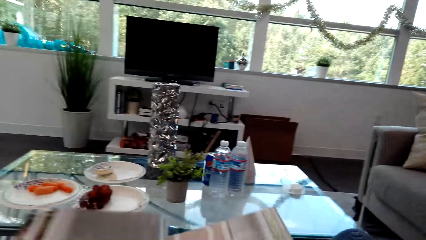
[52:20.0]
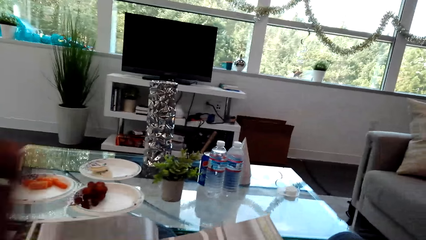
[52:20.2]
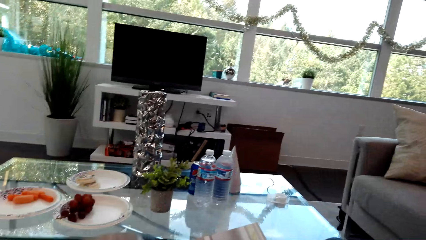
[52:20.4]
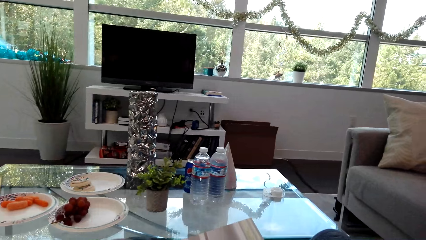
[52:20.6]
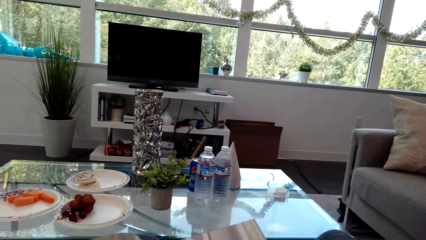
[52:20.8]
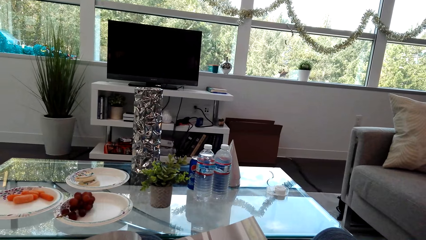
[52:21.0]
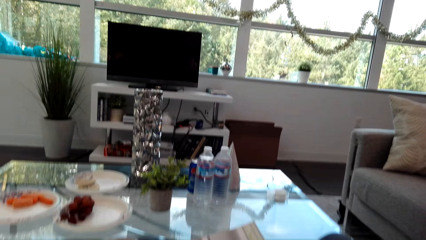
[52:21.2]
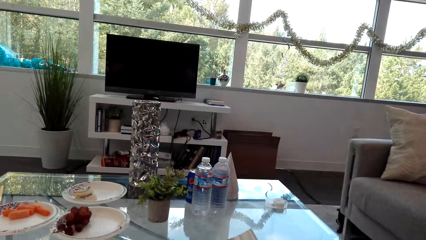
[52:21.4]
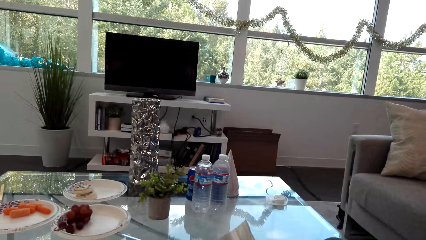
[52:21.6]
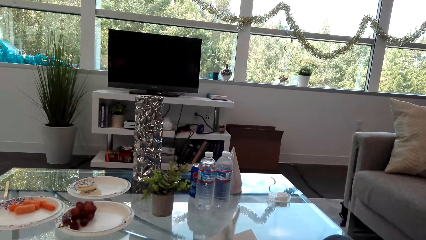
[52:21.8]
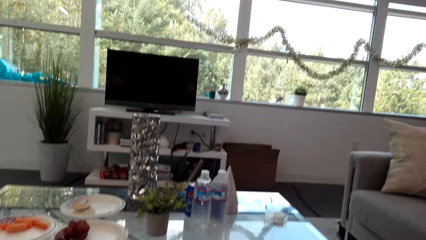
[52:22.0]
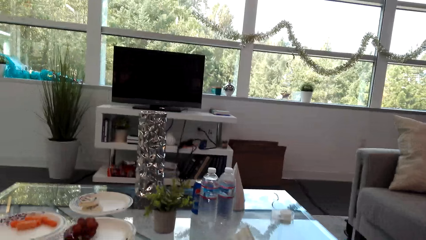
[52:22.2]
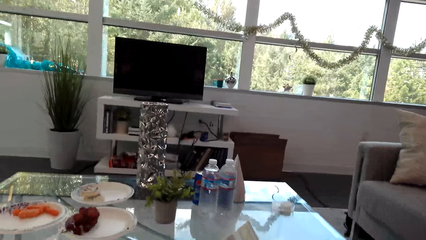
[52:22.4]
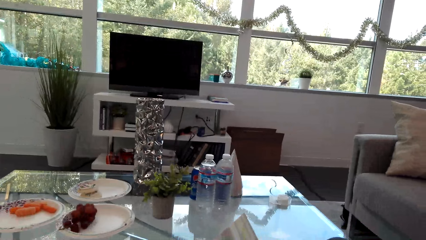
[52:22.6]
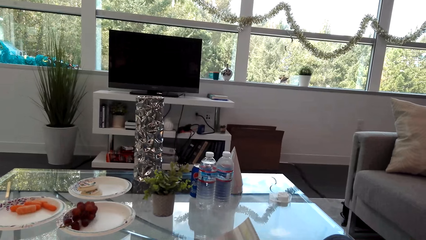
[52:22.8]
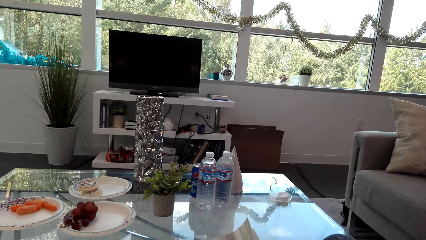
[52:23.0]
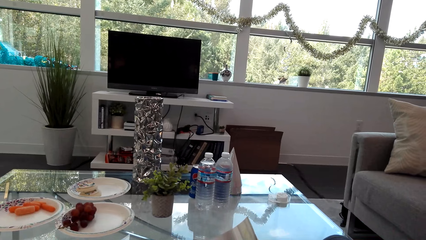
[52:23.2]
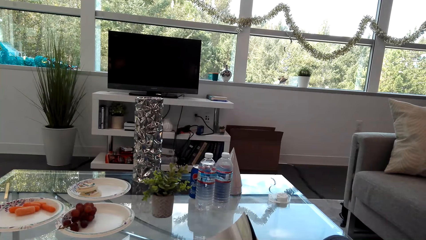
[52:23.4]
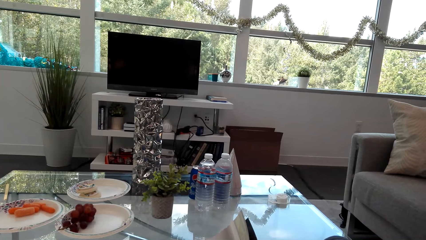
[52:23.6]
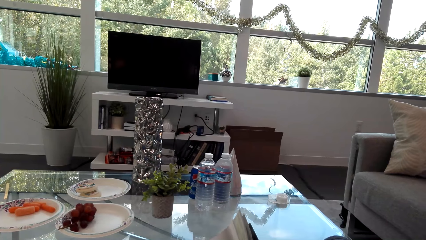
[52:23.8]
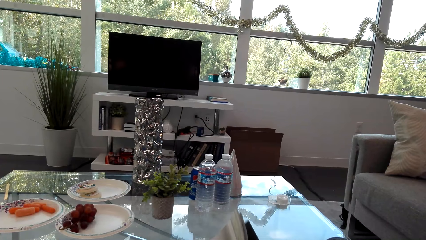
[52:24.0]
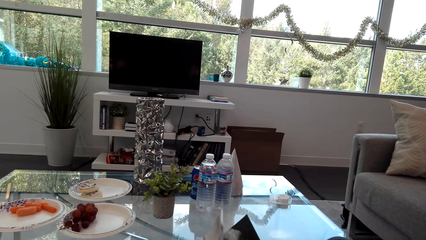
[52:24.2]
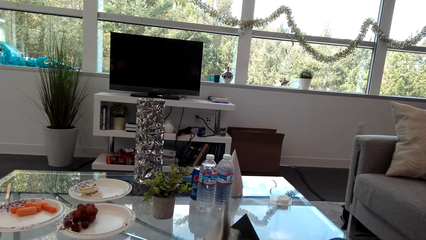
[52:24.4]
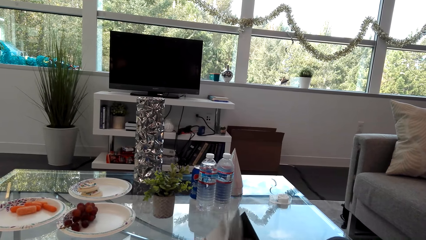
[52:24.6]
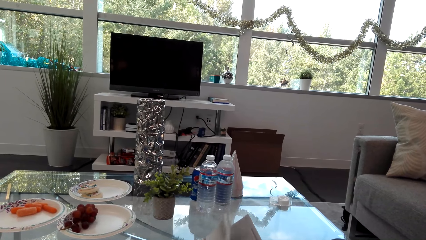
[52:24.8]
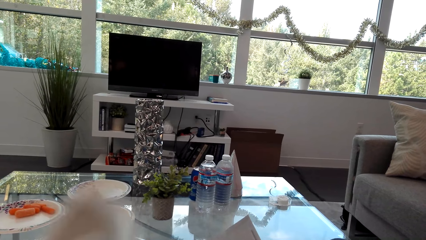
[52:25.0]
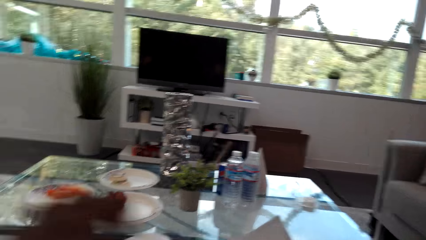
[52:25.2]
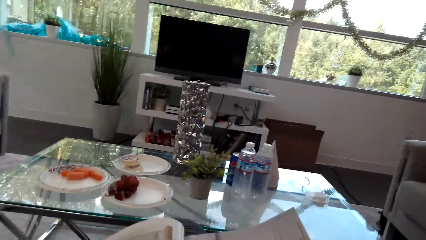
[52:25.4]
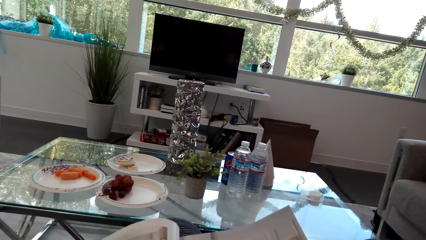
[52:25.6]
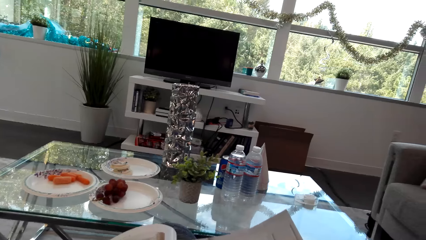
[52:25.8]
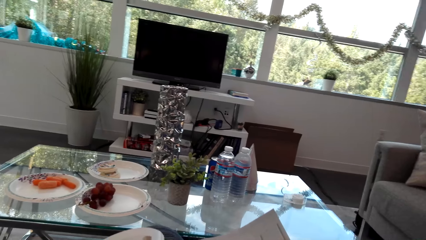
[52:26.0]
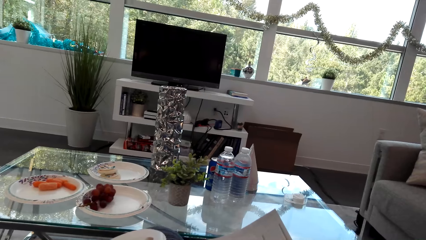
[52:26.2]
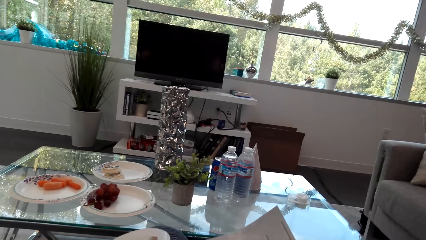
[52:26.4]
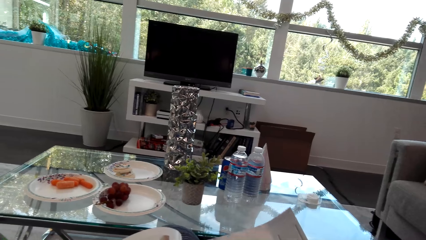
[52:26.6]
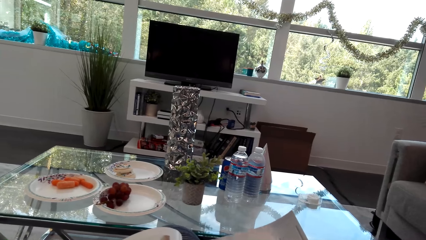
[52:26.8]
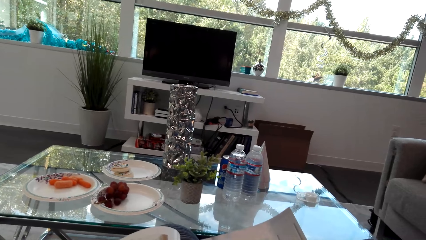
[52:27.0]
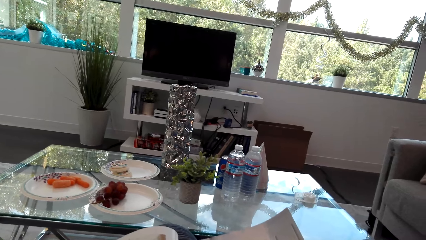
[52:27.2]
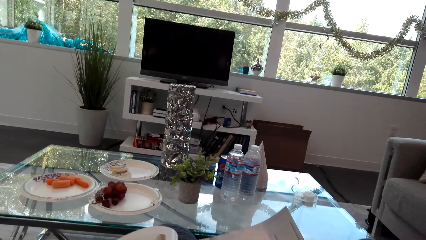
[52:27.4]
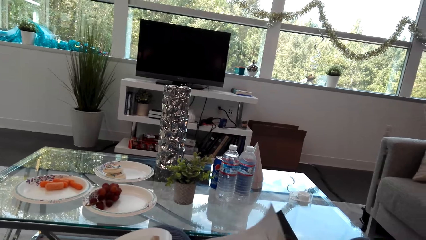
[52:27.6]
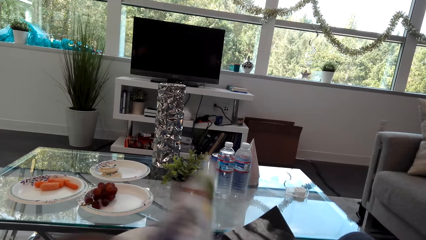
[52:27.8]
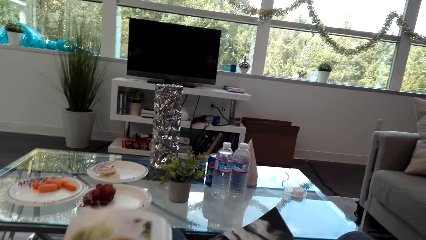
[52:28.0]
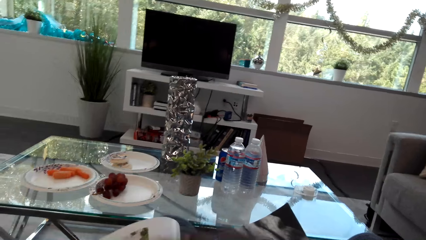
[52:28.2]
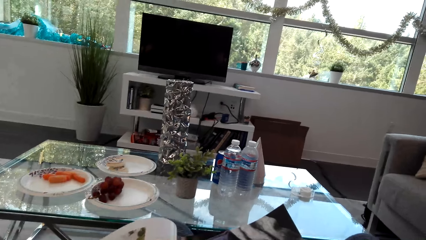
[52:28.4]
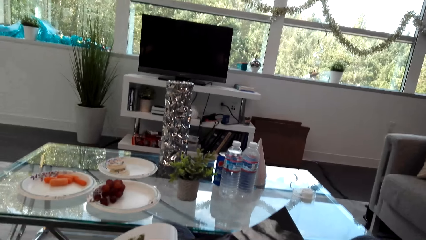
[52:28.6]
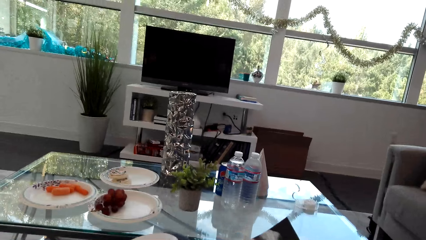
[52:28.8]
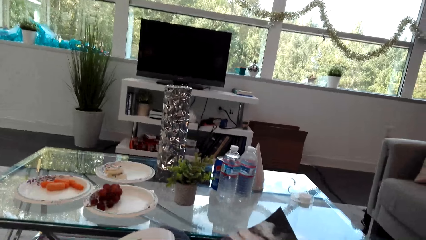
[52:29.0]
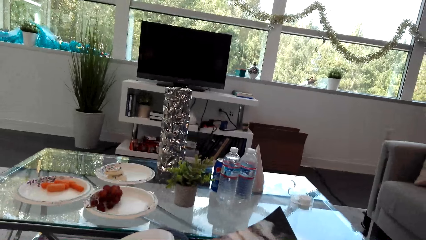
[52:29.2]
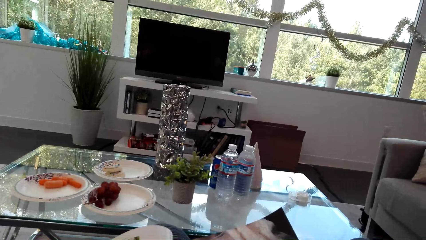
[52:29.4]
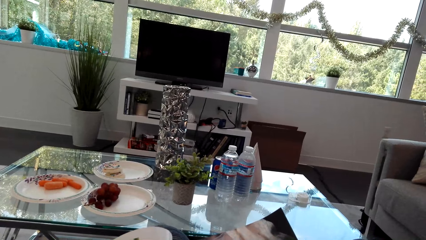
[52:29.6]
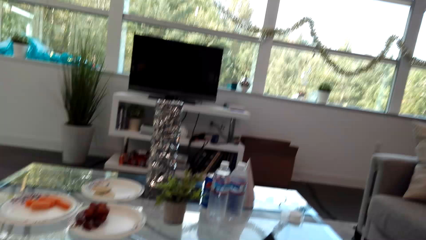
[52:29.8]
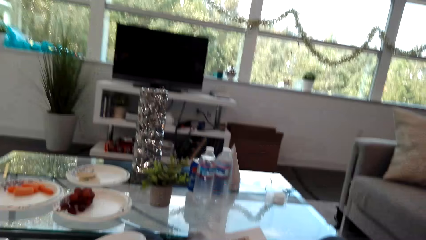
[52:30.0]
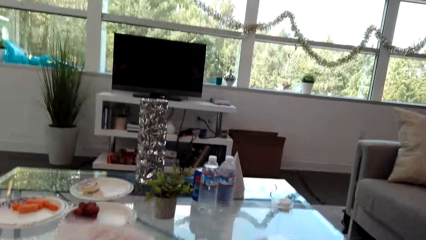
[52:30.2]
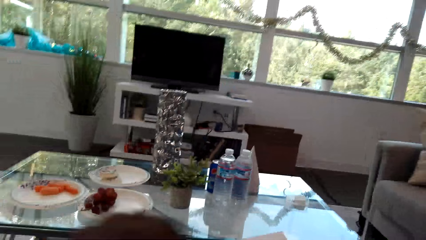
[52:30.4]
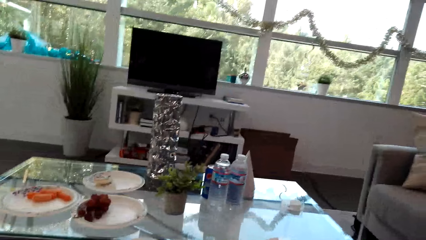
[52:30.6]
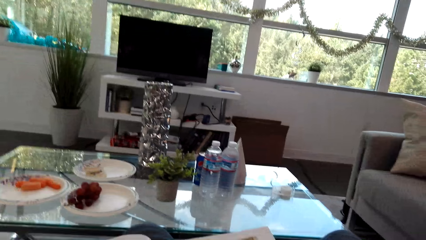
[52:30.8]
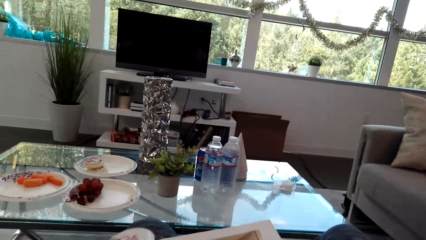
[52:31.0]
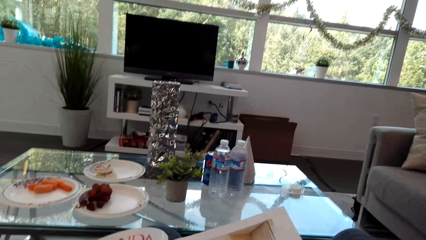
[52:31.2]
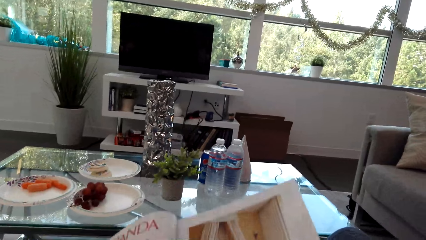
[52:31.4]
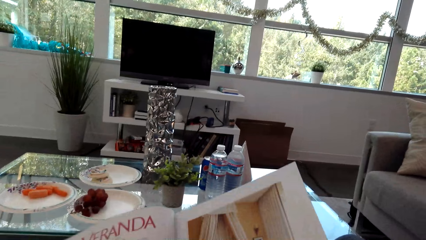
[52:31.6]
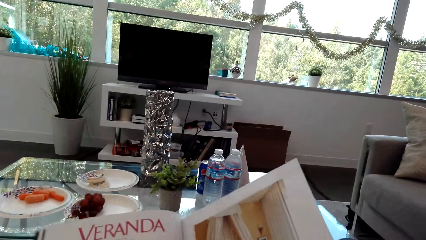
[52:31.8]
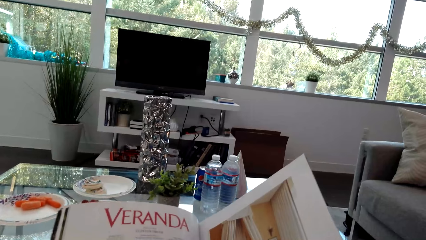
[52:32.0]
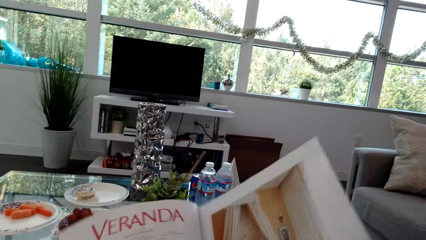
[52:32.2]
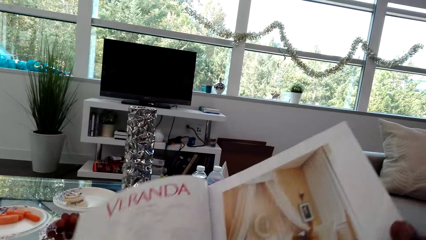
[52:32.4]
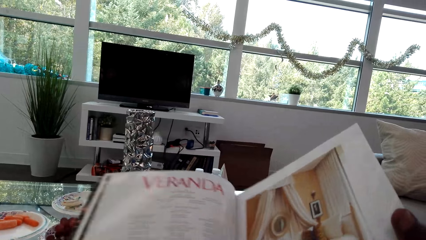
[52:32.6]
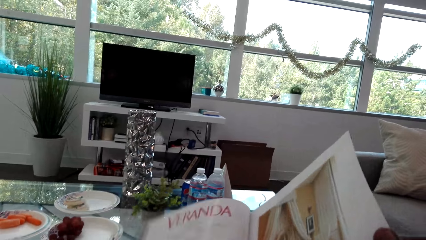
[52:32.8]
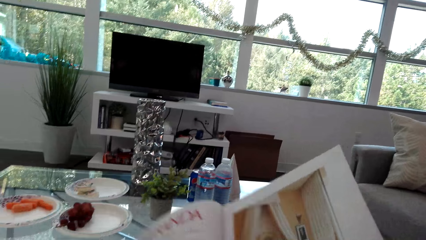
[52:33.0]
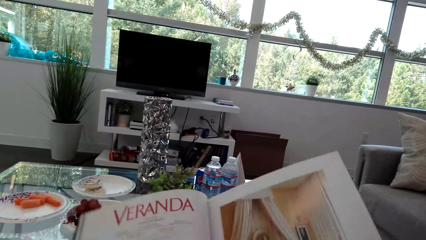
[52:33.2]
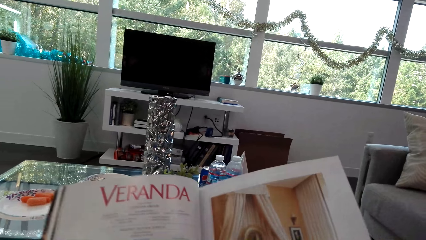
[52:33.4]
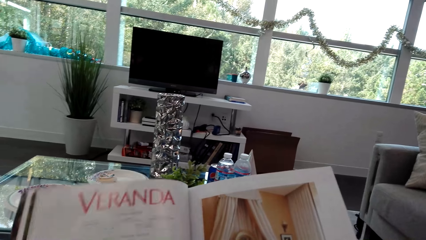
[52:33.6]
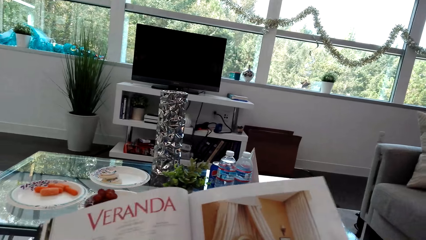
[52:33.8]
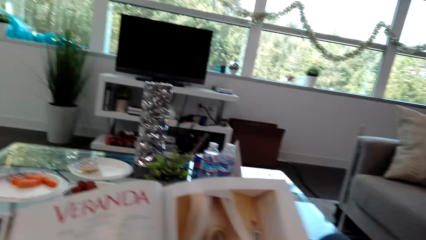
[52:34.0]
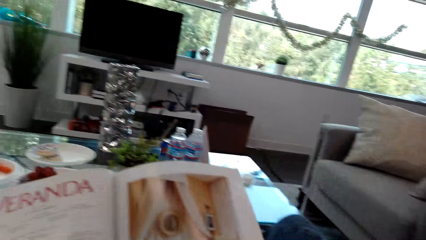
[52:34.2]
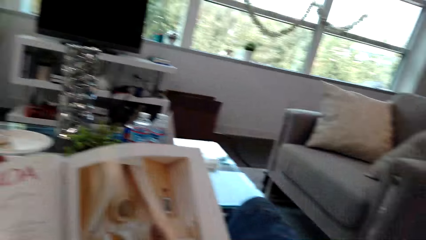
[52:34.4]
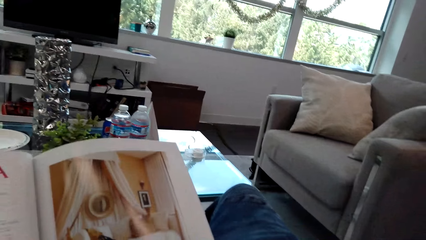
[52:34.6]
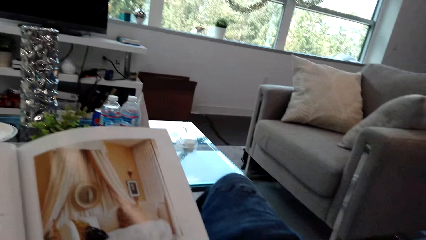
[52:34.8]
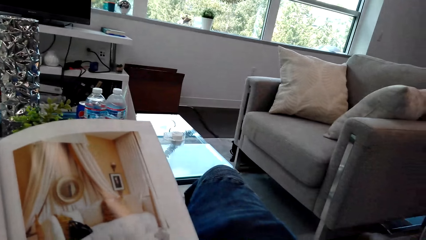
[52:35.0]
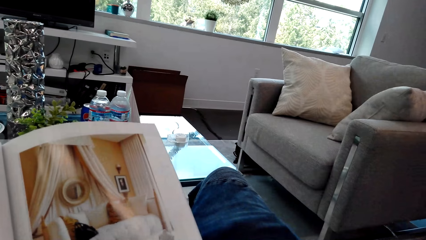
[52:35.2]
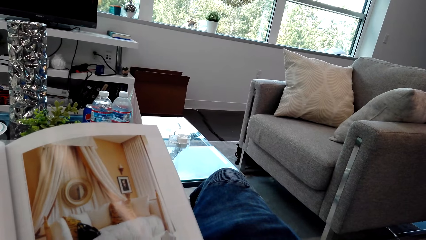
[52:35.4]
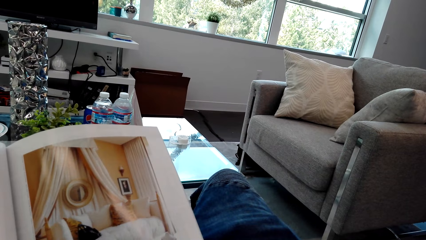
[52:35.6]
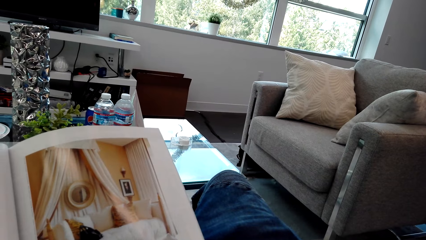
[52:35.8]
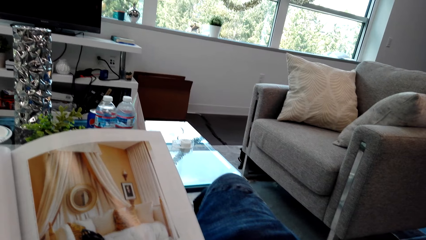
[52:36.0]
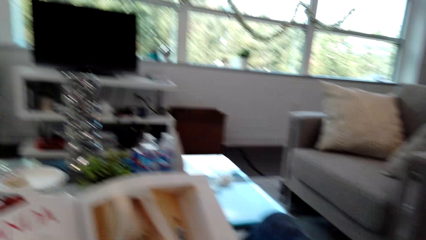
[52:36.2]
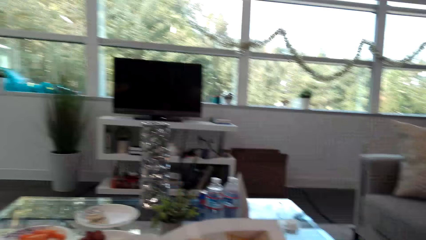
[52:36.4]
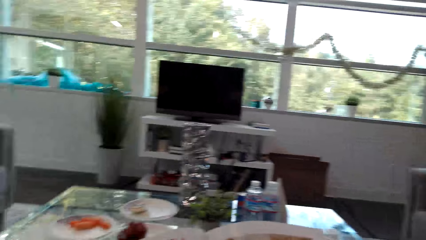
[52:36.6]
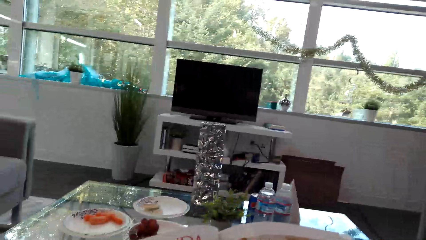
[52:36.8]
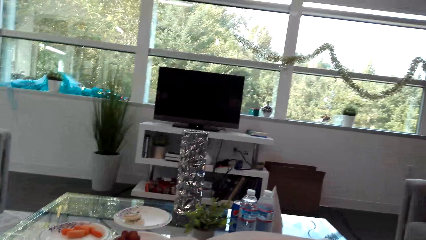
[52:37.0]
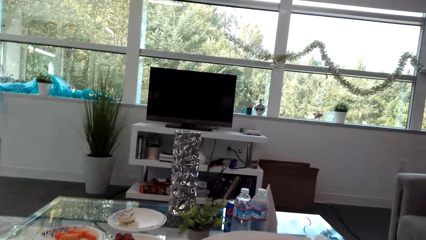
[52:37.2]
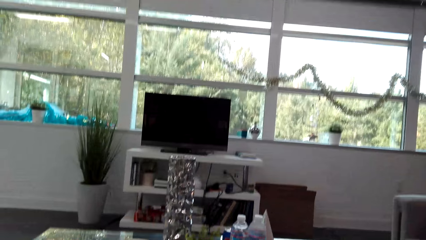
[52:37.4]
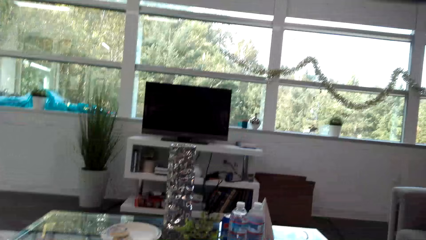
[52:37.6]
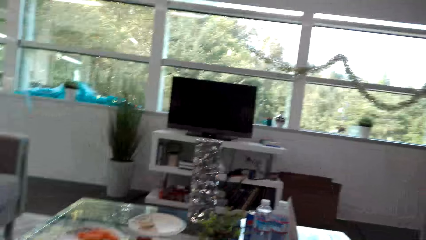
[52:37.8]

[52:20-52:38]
The camera wearer peruses a book. They peruse the book again. They read the book.
